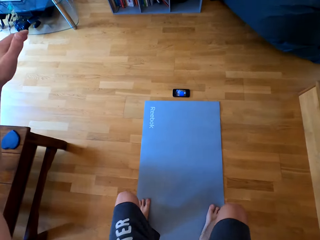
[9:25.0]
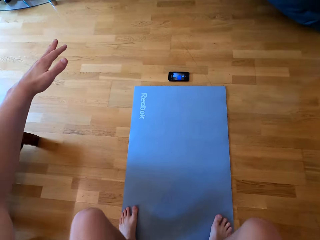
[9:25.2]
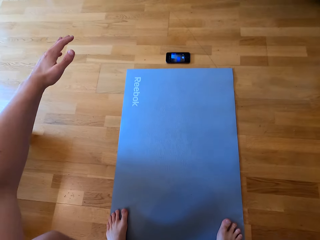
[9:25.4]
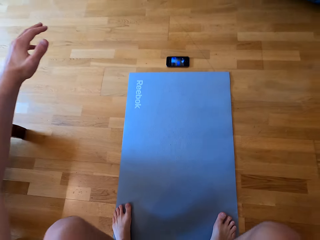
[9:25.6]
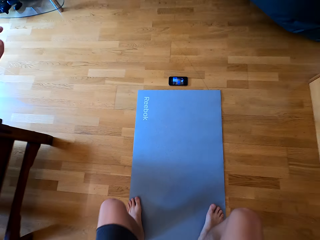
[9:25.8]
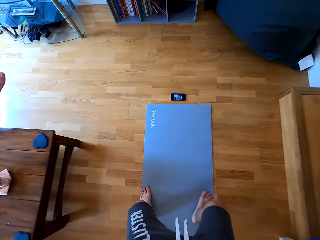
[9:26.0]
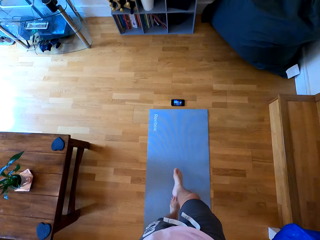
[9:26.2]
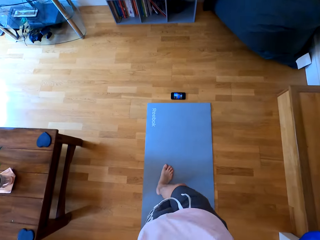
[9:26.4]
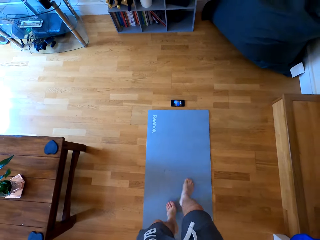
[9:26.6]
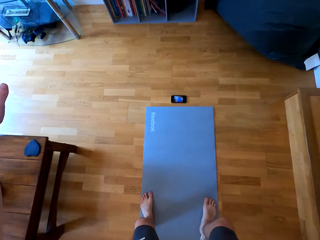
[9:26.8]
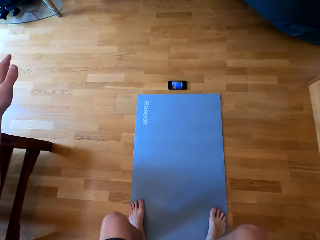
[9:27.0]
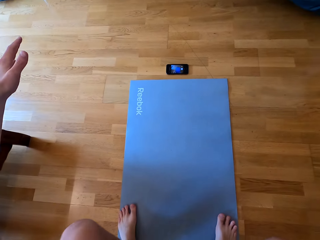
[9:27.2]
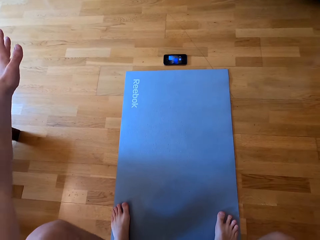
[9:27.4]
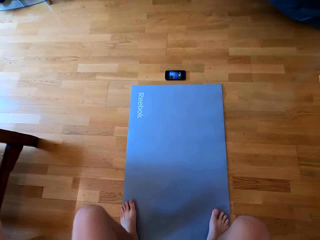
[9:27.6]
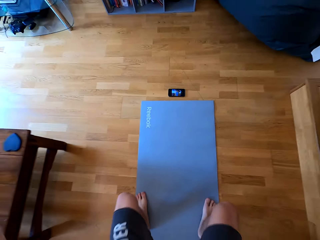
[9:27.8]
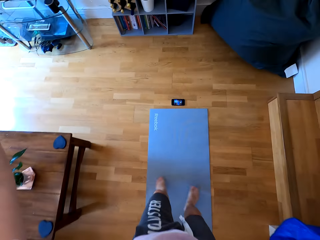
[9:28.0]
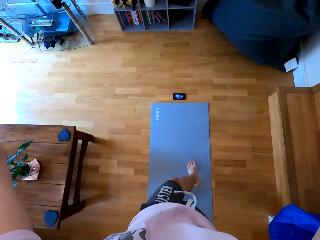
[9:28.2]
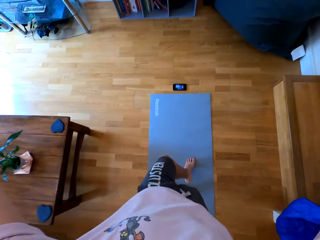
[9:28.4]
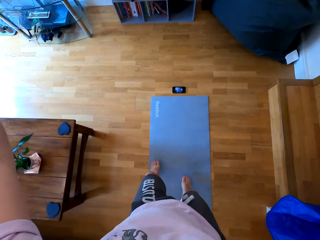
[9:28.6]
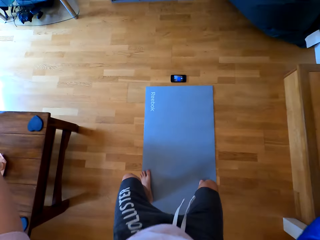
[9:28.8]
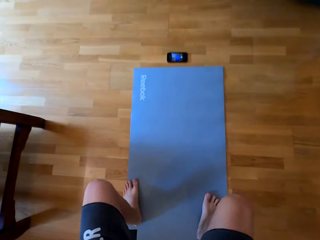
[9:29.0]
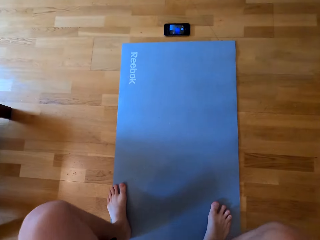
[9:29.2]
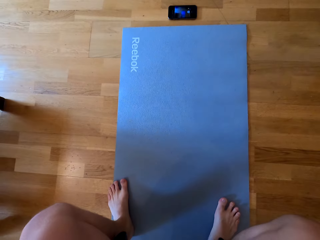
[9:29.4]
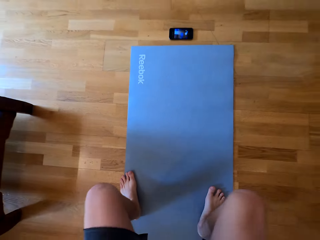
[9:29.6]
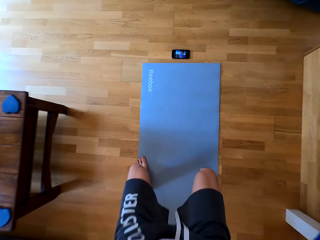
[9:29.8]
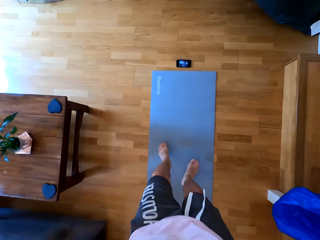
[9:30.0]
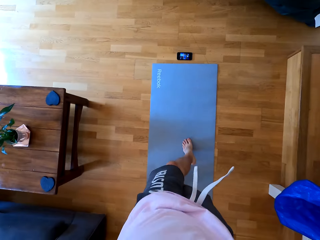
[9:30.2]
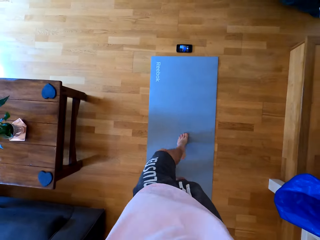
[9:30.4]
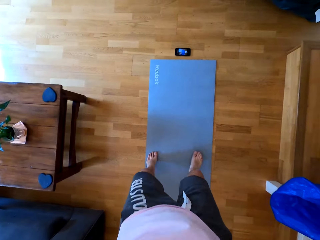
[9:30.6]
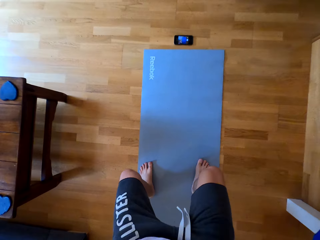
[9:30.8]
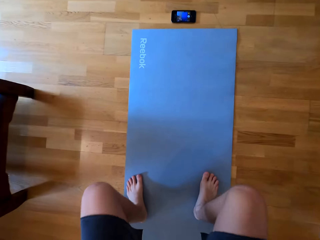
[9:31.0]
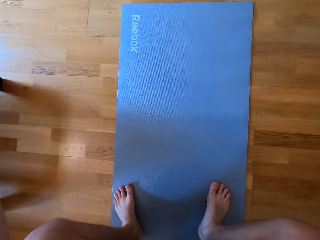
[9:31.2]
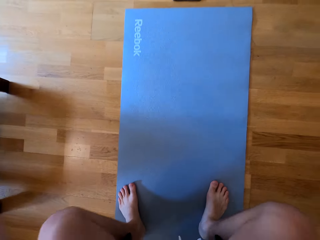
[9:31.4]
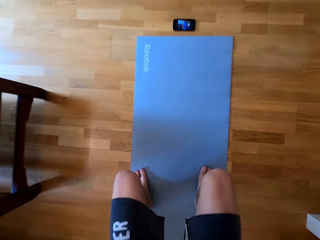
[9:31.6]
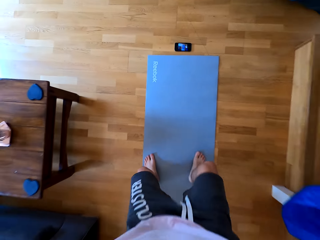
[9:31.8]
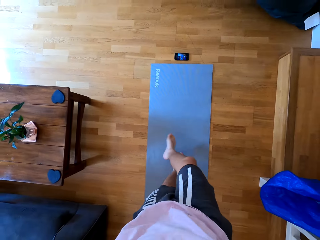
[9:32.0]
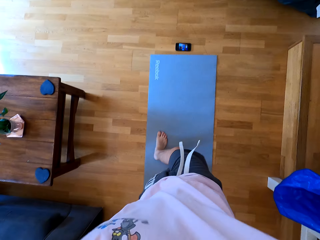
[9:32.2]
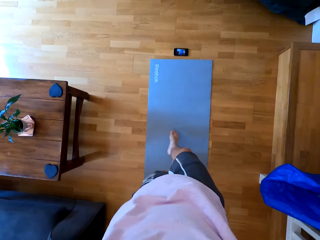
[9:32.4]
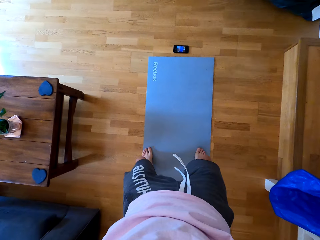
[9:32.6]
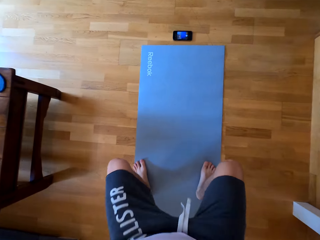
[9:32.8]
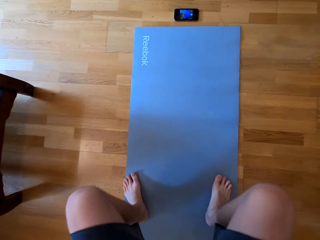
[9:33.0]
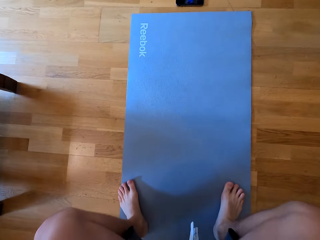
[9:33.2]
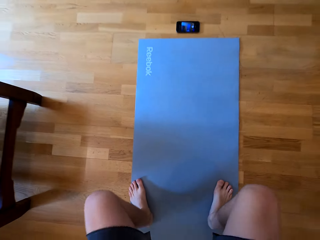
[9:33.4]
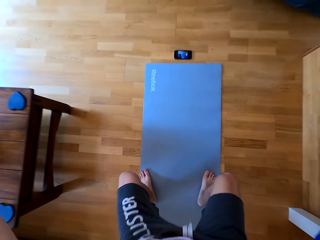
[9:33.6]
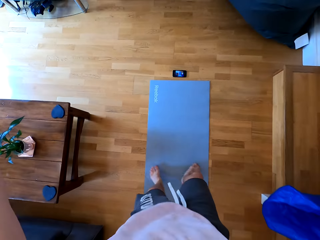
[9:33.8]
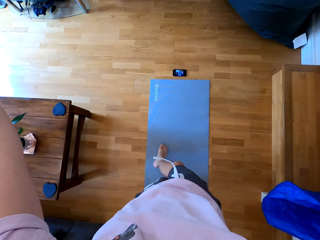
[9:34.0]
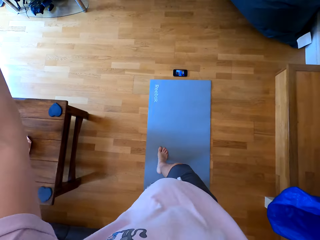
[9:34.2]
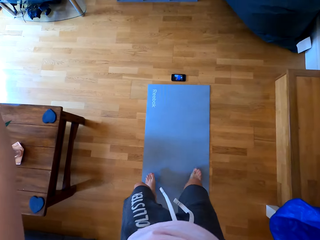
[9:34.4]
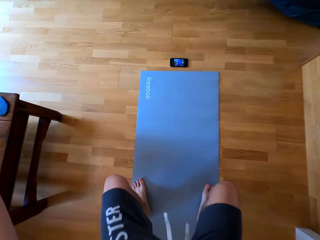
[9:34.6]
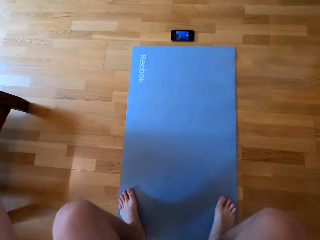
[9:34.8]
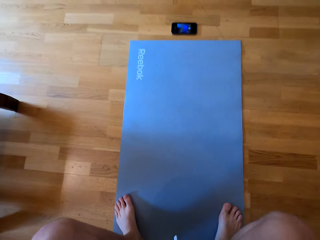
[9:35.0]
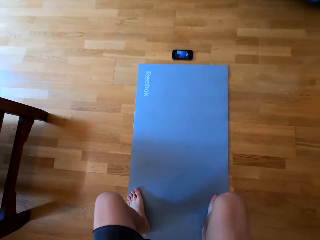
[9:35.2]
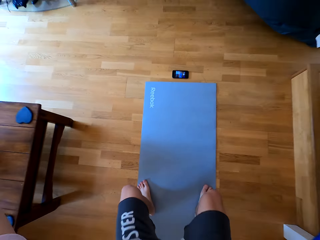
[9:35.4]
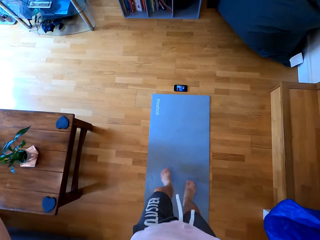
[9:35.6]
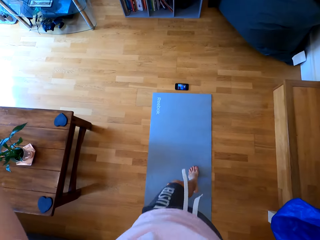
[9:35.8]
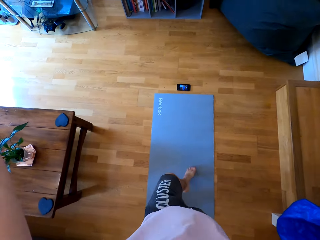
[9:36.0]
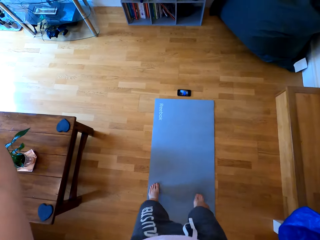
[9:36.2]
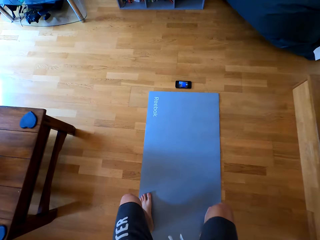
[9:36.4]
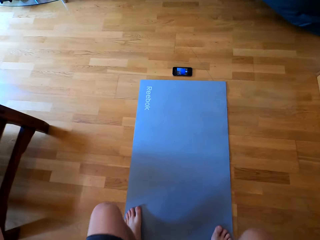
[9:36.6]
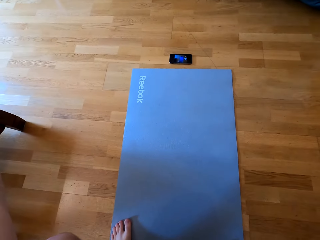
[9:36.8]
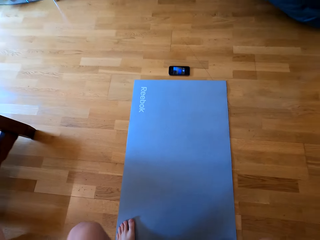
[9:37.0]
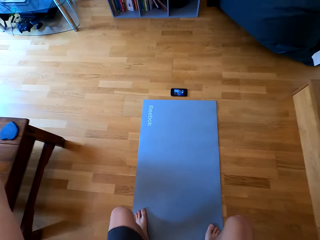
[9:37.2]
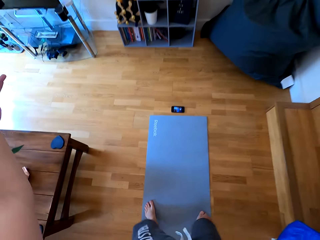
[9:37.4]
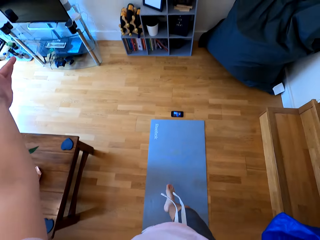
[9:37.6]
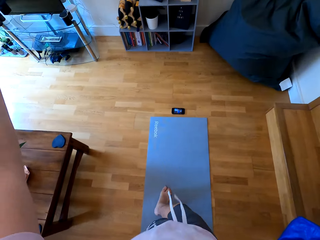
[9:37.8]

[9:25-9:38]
The camera wearer bends on the floor. They stand up from the floor. They bend on the floor. They stand up from the floor. They bend on the floor. They stand up from the floor. They bend on the floor. They stand up from the floor. They bend on the floor. They stand up from the floor. They bend on the floor. They stand up from the floor. They bend on the floor.

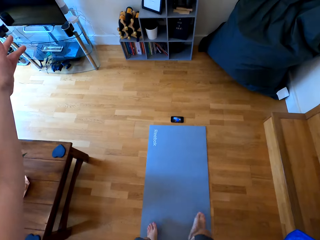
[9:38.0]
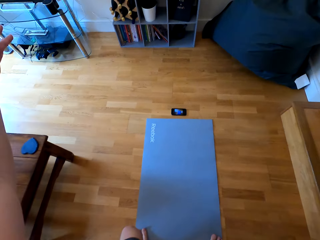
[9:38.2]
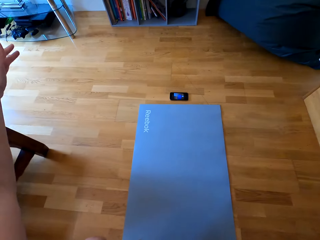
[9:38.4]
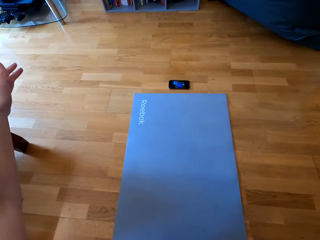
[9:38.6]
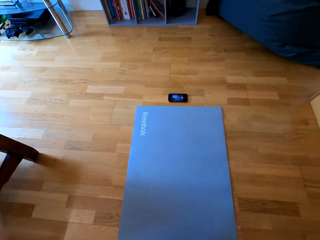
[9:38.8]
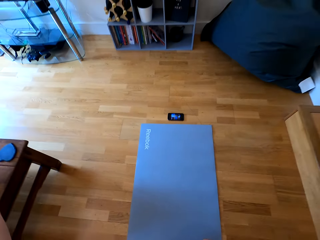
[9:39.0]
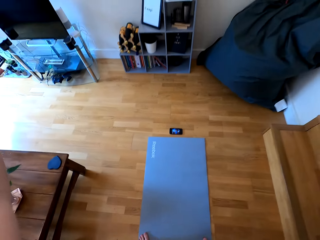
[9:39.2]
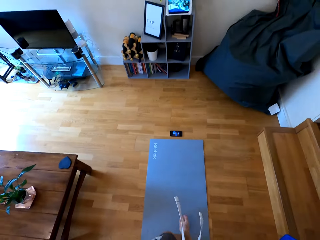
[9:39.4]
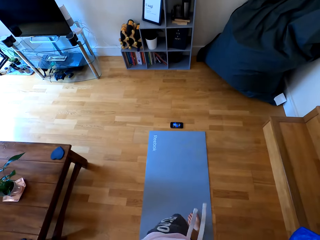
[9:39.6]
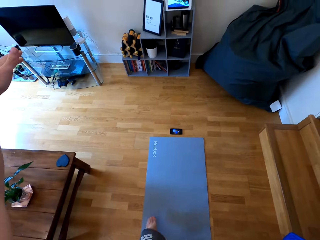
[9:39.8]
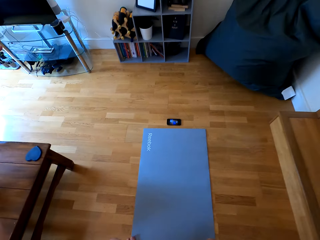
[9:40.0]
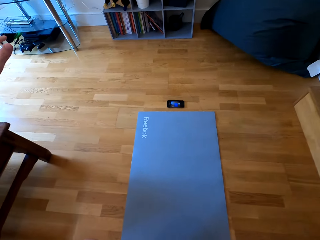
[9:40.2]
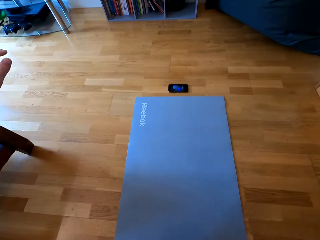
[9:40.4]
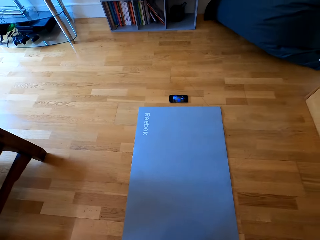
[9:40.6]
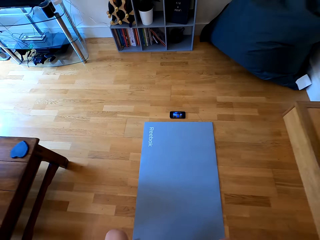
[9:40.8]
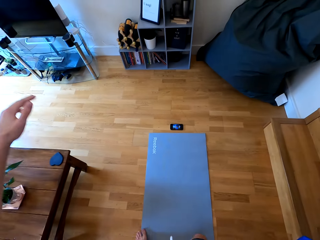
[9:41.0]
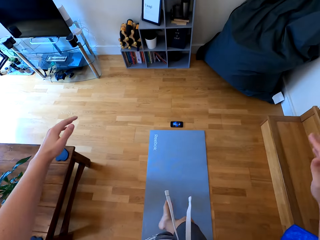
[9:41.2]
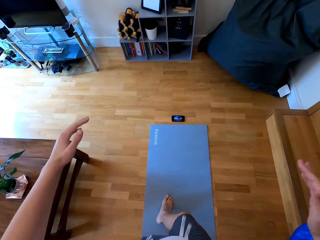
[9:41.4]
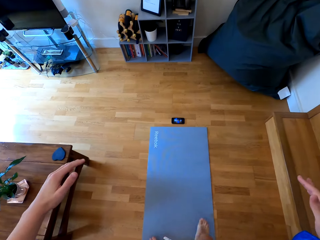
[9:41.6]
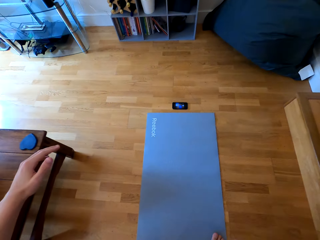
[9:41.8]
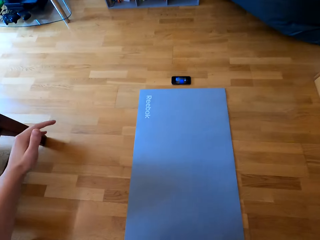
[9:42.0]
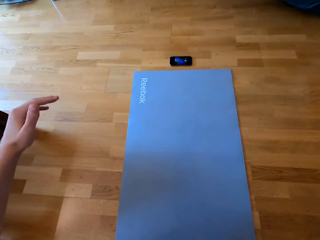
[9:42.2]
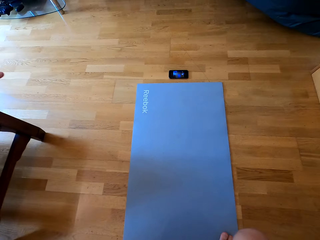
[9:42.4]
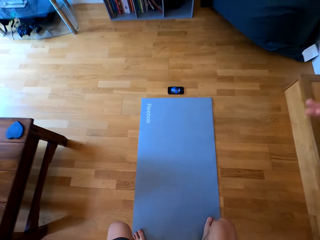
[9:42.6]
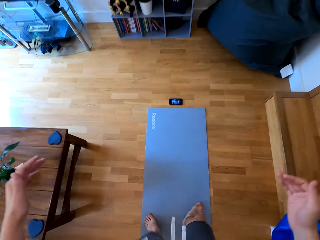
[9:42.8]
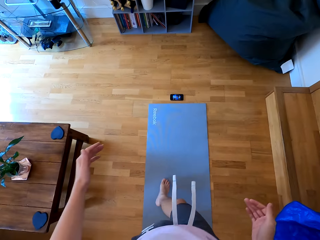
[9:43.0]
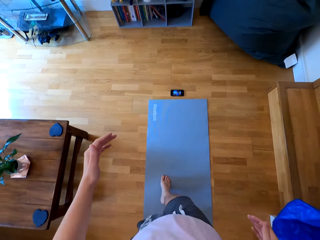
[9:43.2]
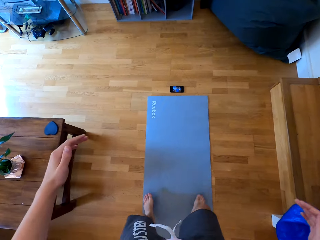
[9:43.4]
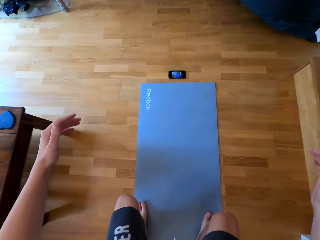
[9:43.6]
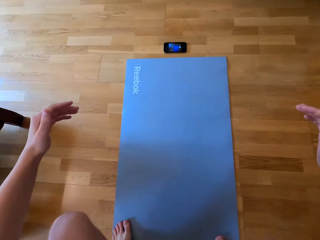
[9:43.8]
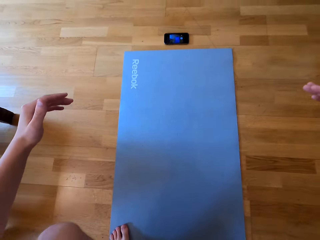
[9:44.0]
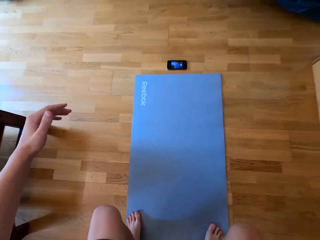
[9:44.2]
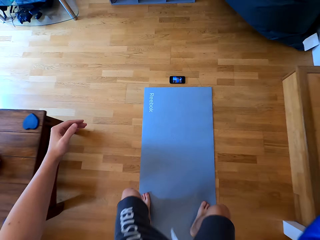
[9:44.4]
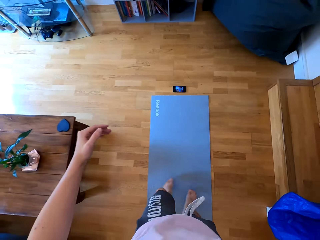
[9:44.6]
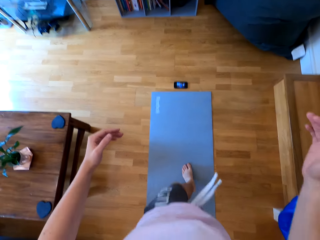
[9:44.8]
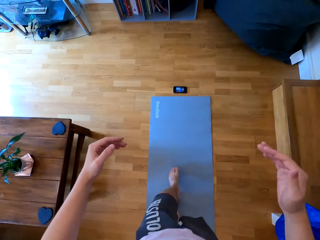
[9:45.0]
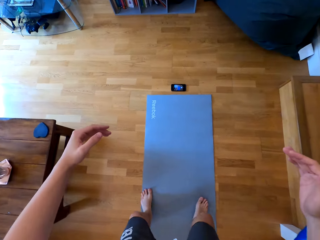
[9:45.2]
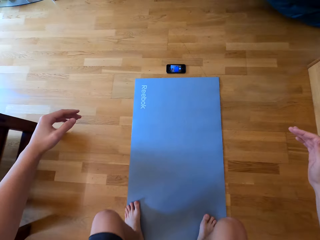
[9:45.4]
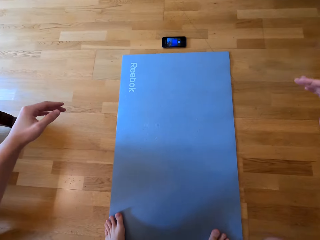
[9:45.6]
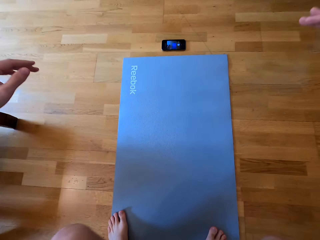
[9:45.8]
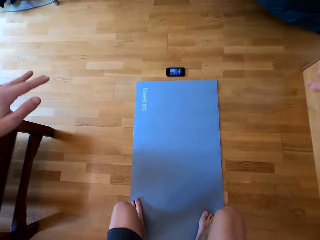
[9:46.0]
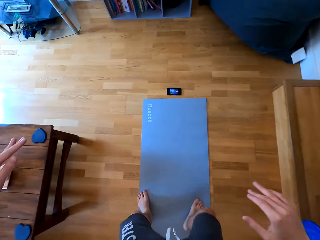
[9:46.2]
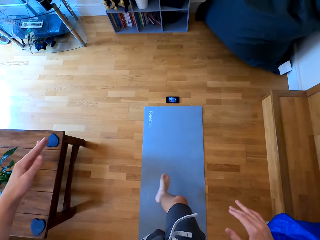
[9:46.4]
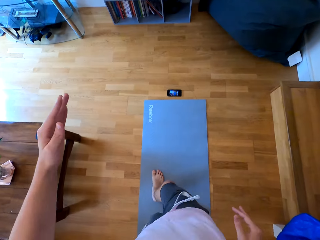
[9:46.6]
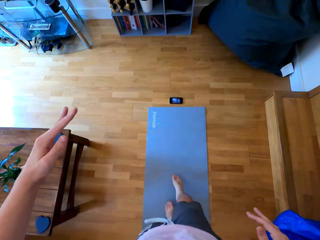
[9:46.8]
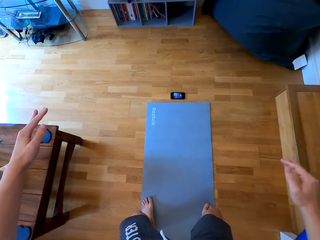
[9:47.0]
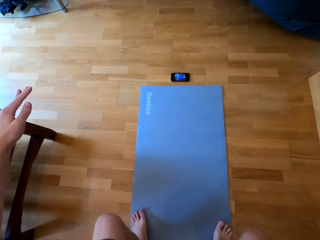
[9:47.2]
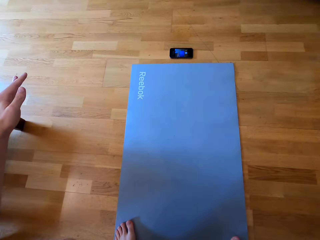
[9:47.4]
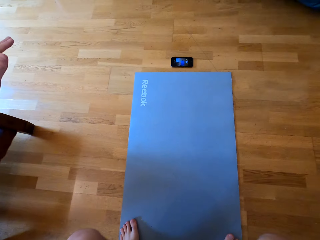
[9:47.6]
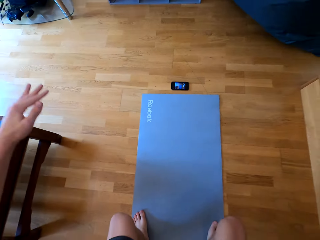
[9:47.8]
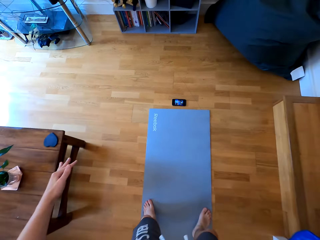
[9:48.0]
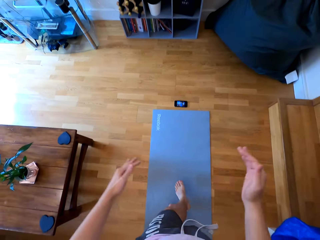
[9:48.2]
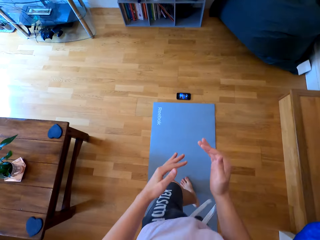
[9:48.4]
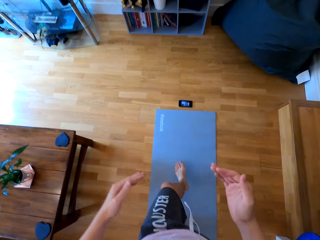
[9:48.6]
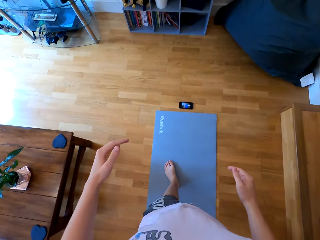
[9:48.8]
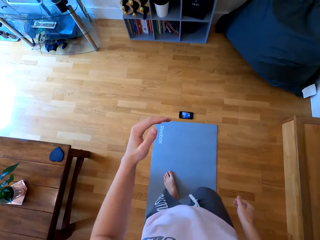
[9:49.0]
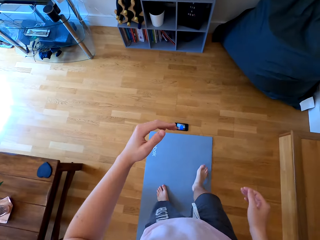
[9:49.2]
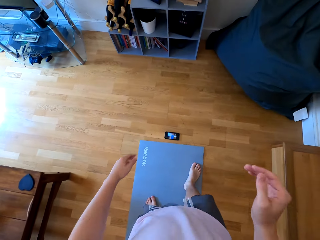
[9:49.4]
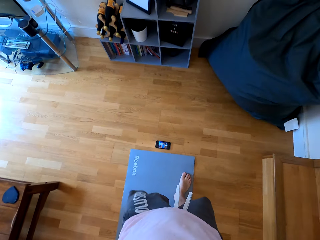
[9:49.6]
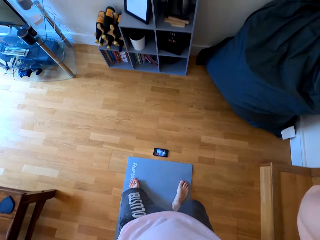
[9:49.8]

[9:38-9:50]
The camera wearer stands up from the floor. They bend on the floor. They stand up from the floor. They bend on the floor. They stand up from the floor. They bend on the floor. They stand up from the floor. They bend on the floor. They stand up from the floor. They bend on the floor. They stand up from the floor.
